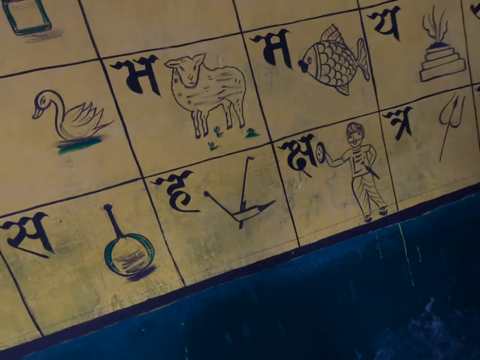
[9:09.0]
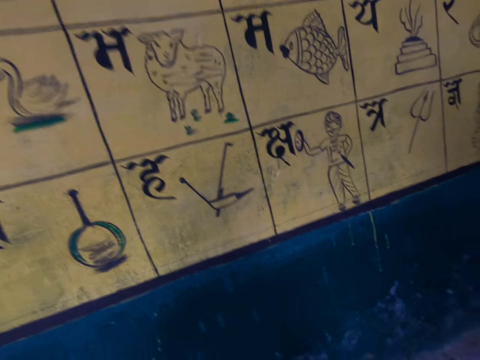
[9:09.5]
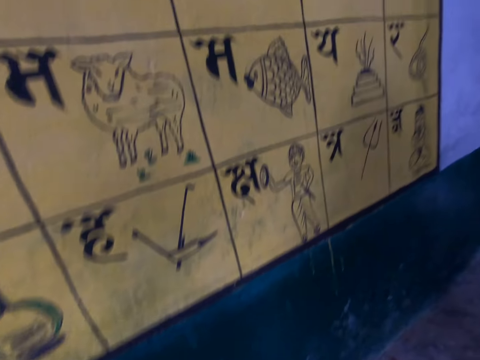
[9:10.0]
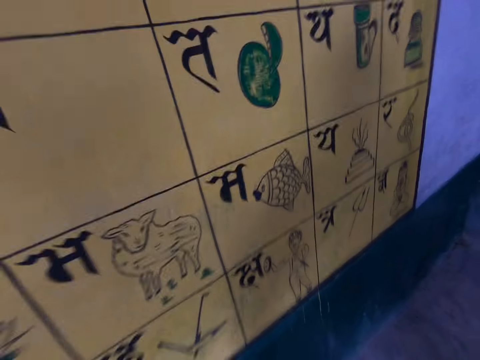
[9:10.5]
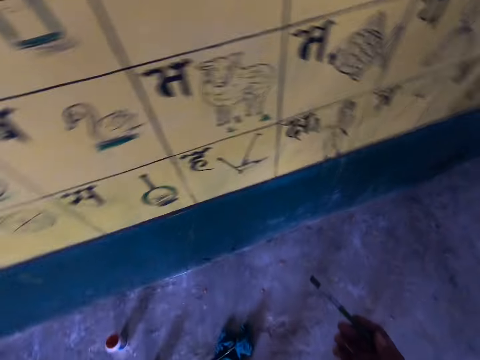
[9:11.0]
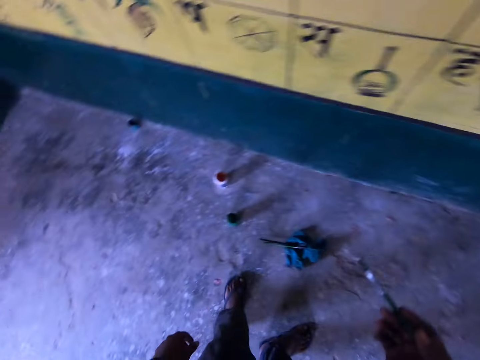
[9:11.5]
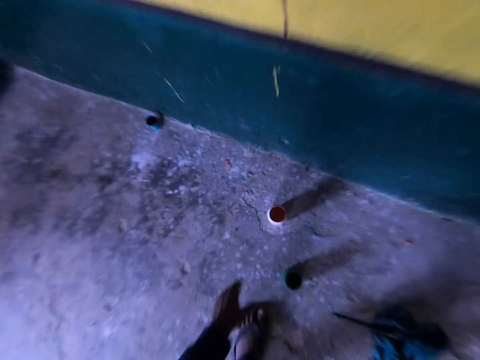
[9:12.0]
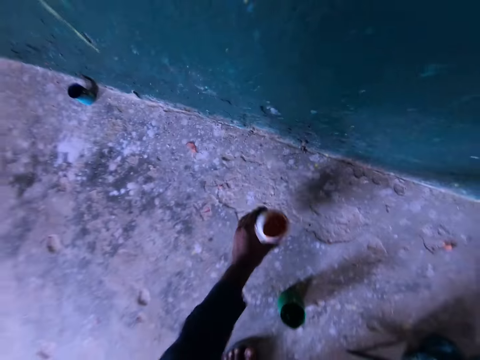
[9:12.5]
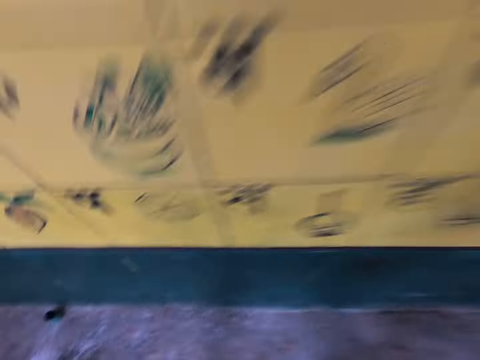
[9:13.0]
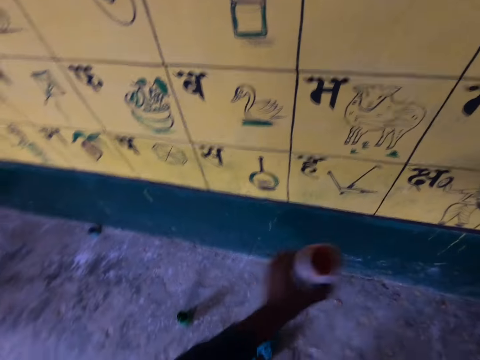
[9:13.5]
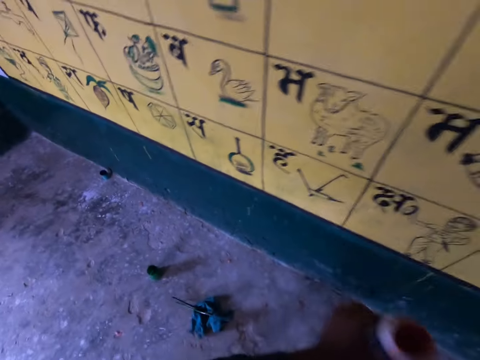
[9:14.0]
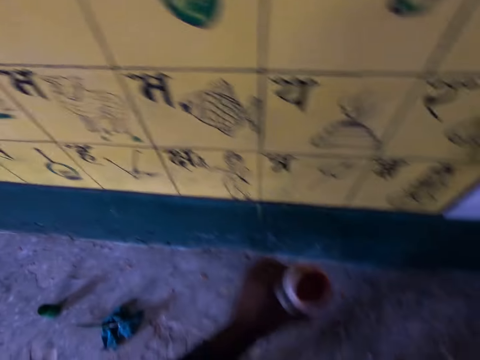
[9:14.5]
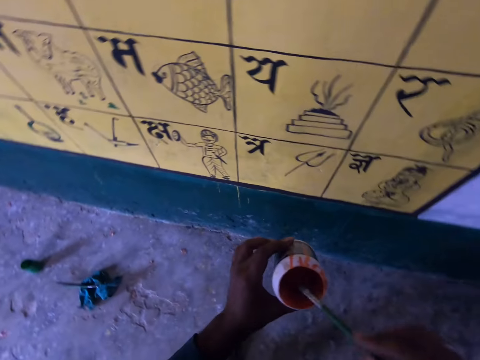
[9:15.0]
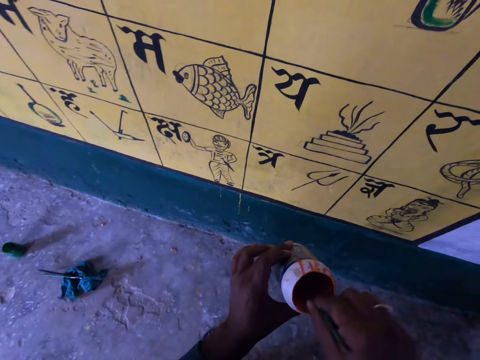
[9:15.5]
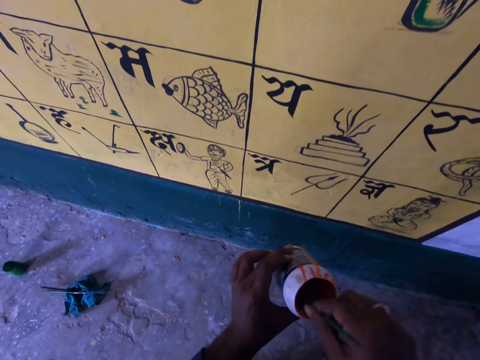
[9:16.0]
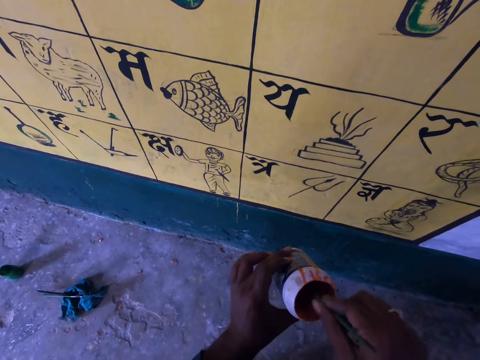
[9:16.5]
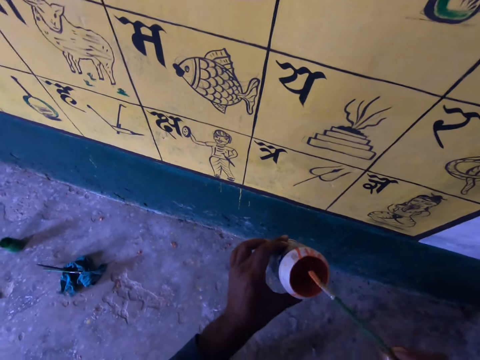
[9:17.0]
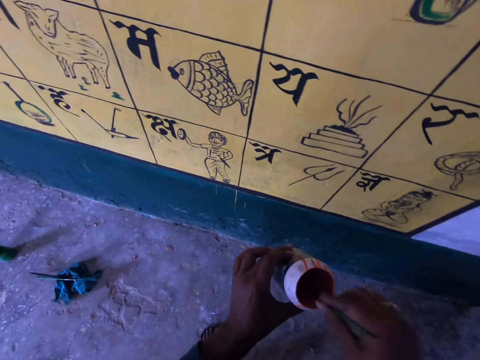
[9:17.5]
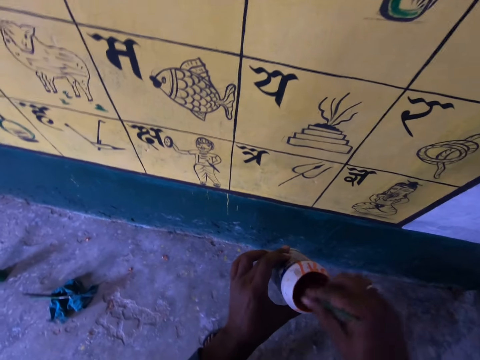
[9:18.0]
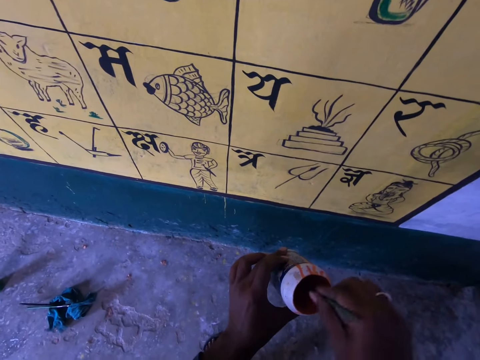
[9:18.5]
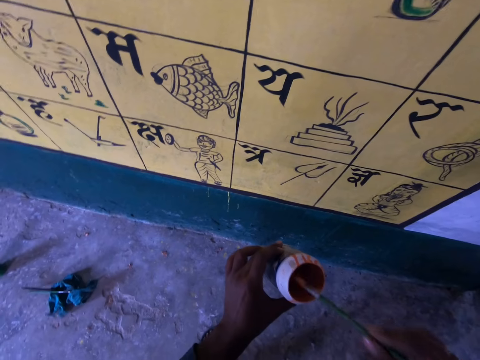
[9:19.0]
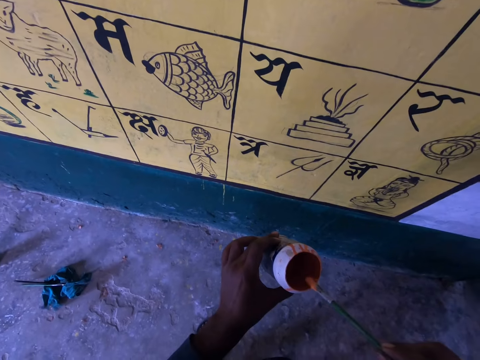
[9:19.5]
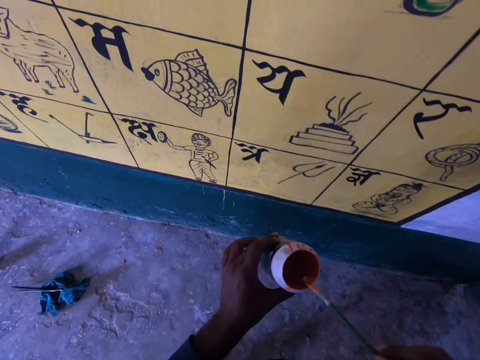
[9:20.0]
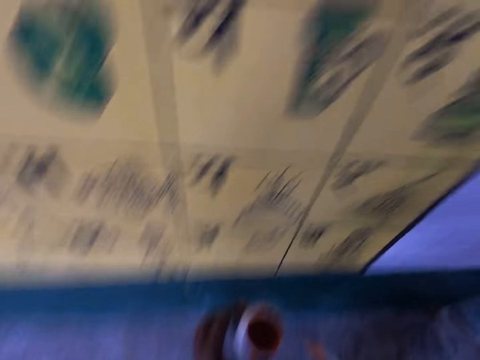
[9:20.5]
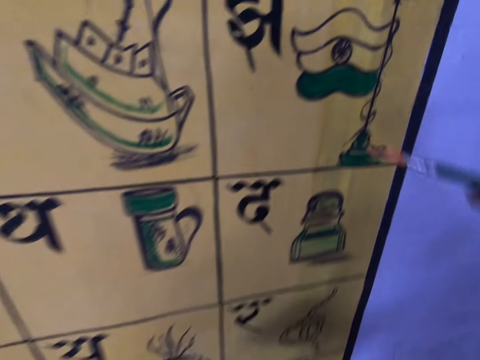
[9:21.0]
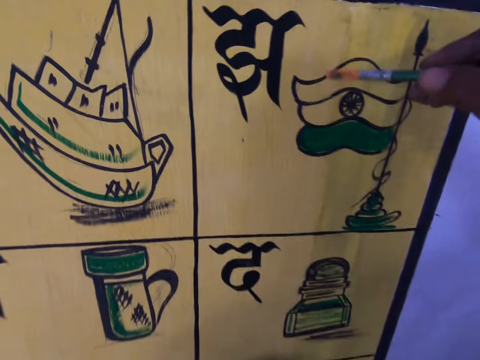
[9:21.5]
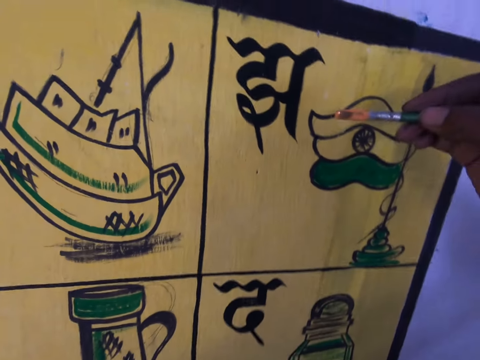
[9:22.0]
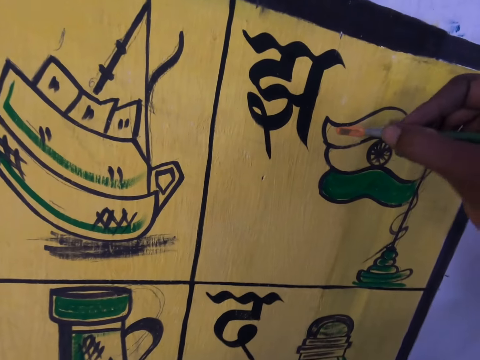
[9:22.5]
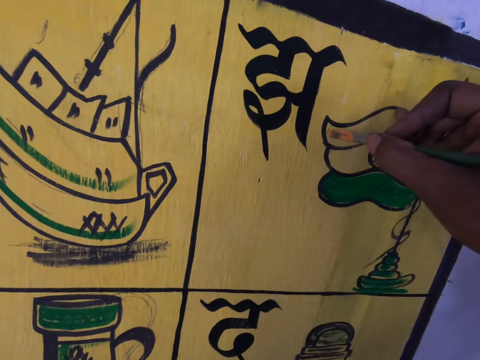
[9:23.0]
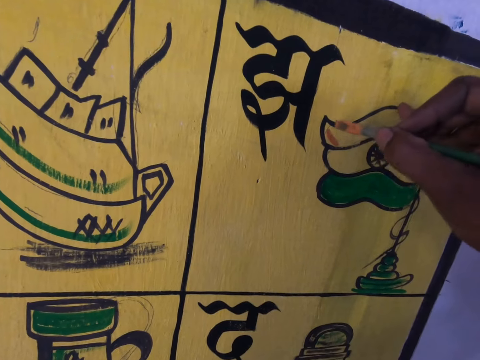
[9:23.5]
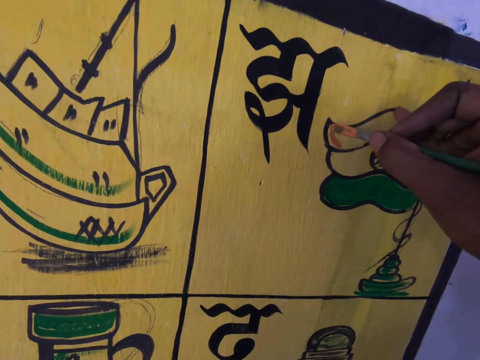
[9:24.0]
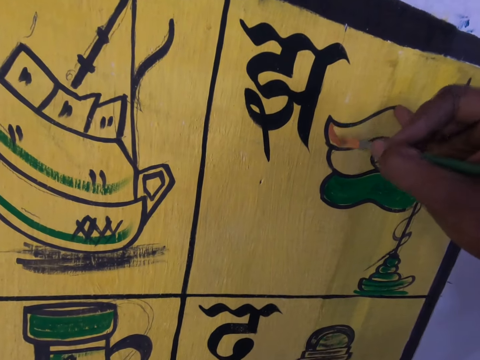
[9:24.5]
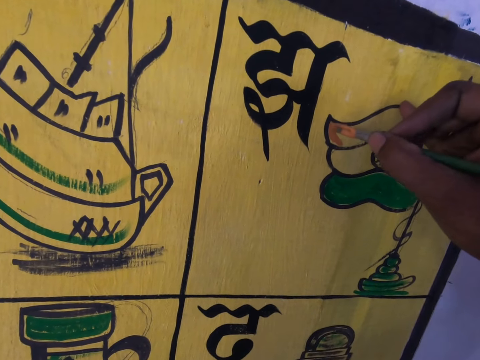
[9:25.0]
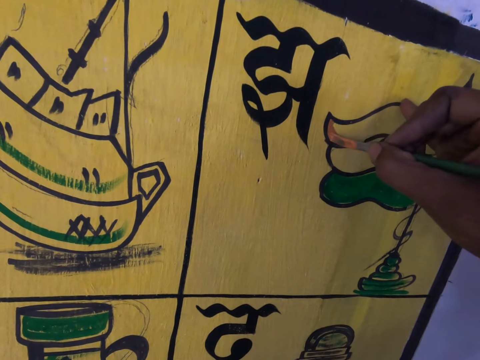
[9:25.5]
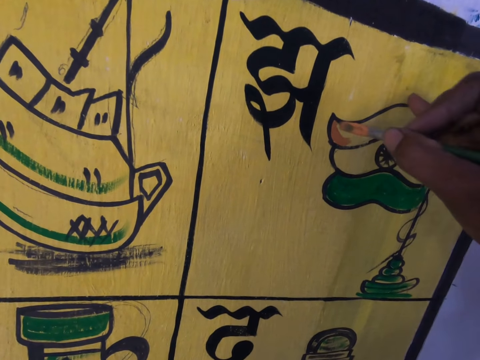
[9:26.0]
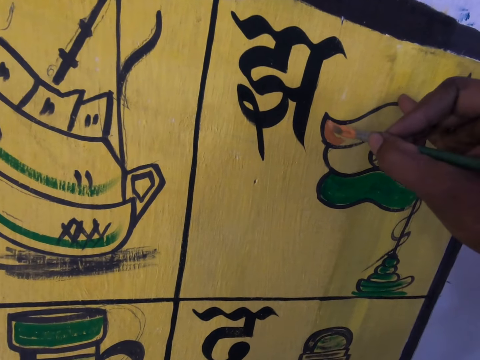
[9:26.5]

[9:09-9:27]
The camera wearer picks up an ink container. They shake the ink container. They move around the left hand holding the ink container. They dip the brush into the container containing ink. They paint the wall with the paintbrush.

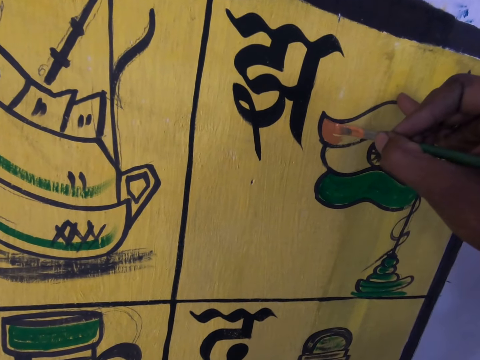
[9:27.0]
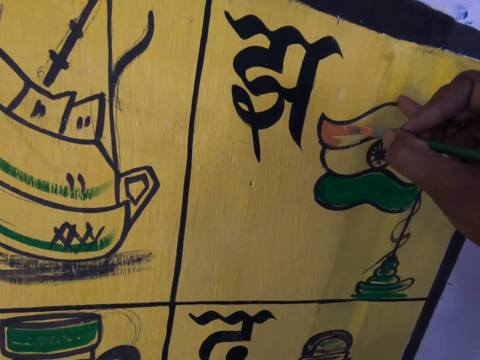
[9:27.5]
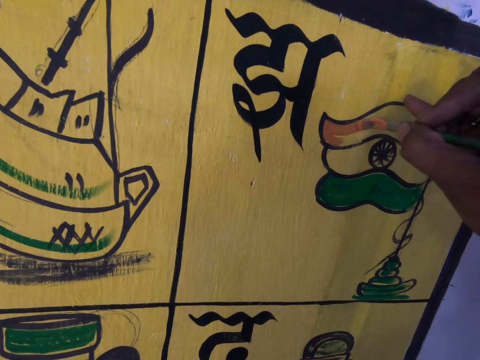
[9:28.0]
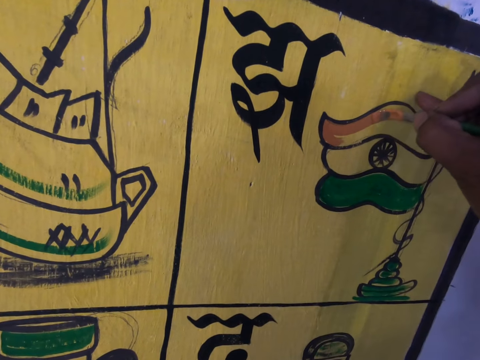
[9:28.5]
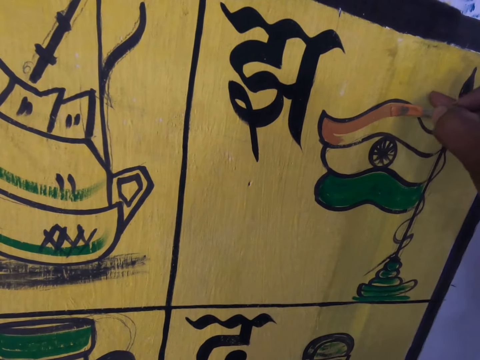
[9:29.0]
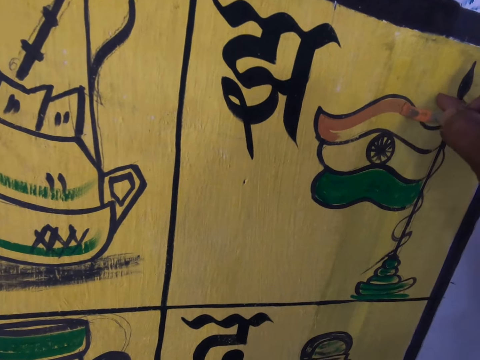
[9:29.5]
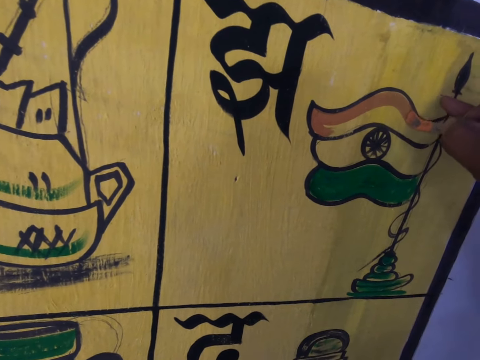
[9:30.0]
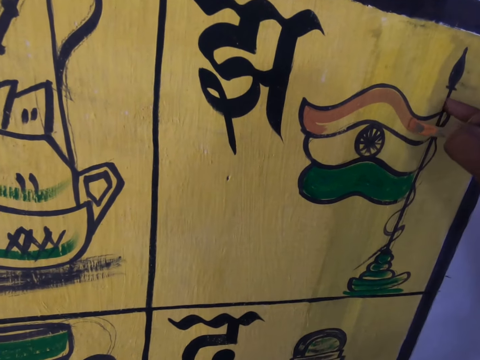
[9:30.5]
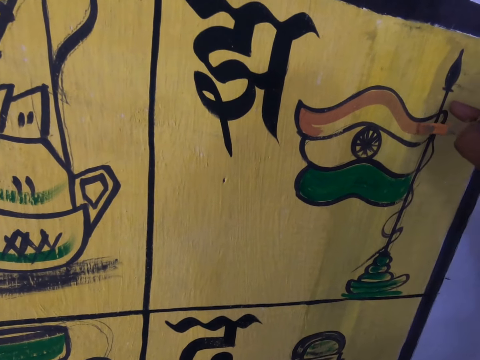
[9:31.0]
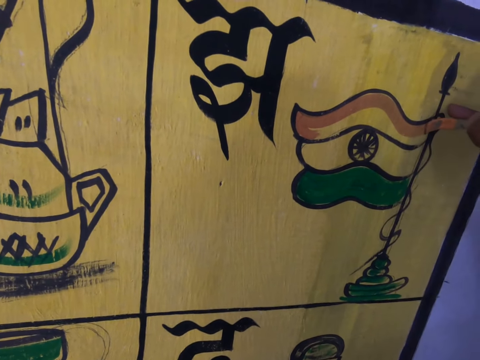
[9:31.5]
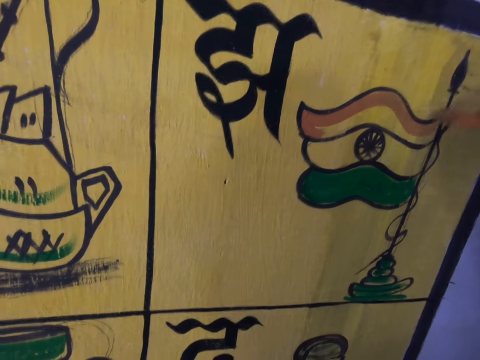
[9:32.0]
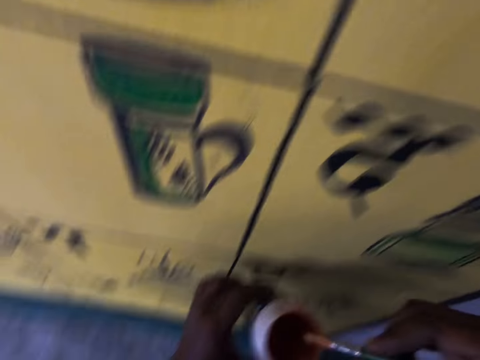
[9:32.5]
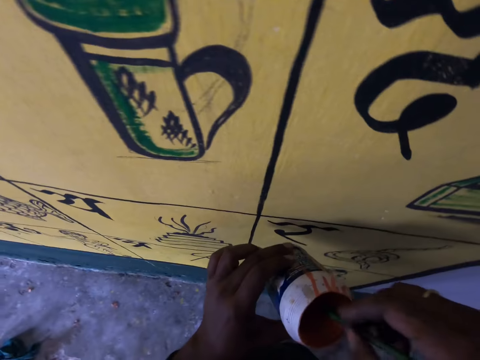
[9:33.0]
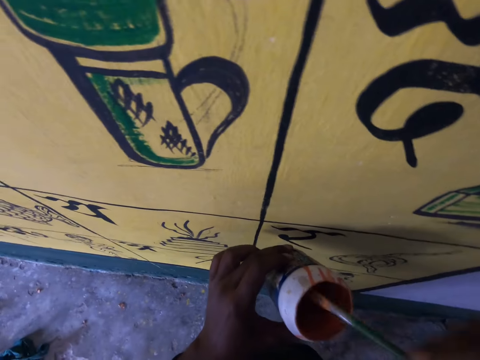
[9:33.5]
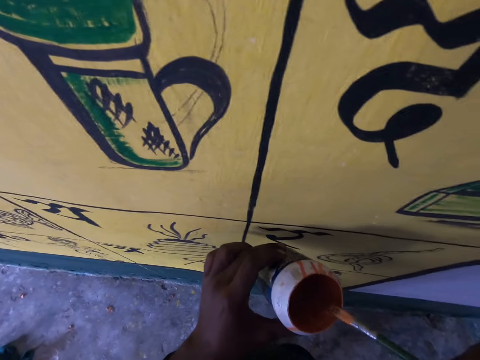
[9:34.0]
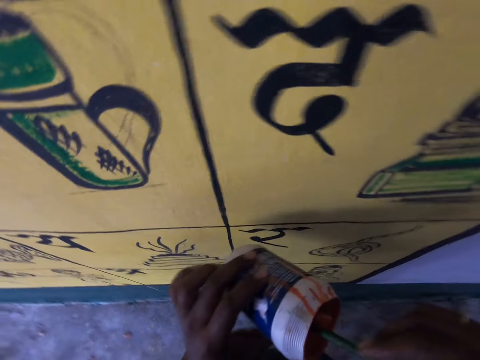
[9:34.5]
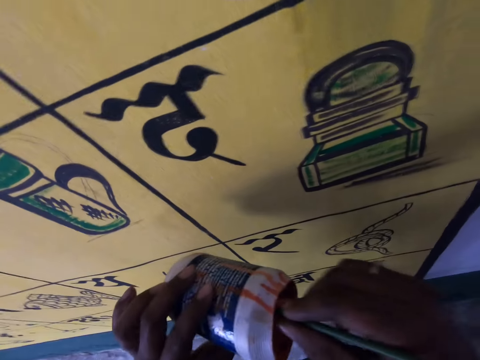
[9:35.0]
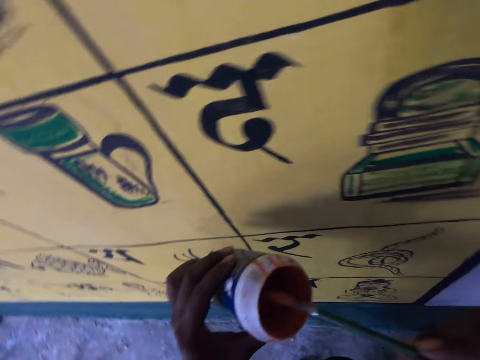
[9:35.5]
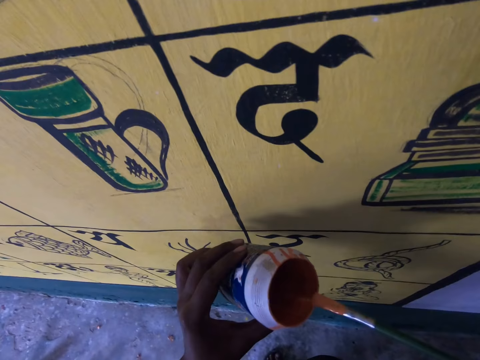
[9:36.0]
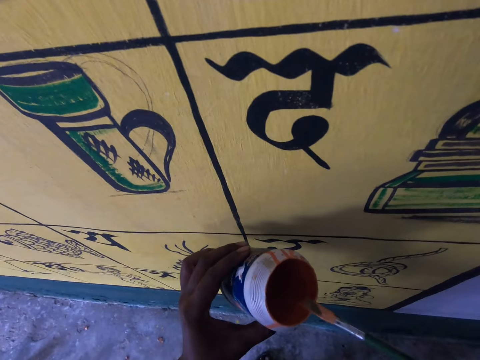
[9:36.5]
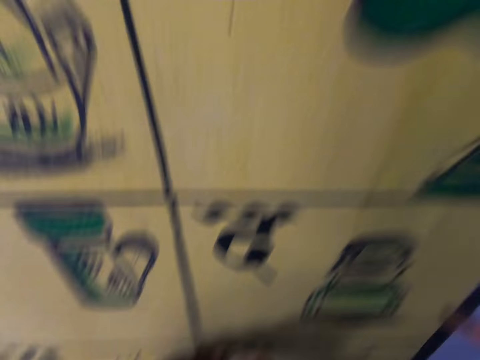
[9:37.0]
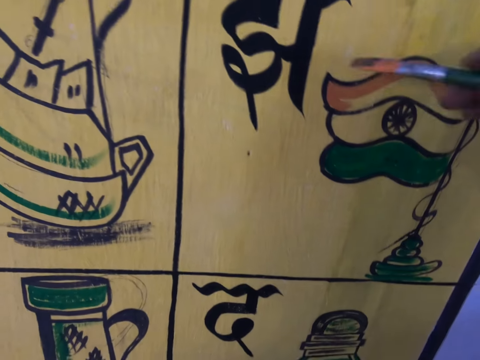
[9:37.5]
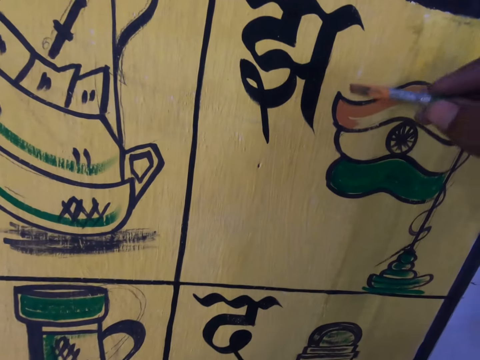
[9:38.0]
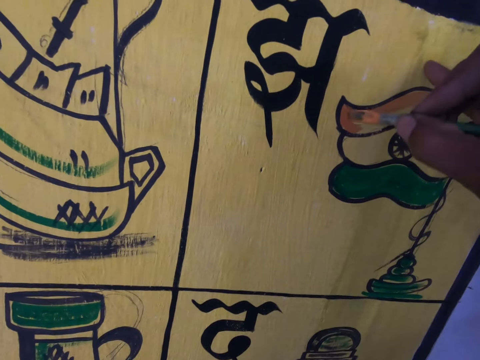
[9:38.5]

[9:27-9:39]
The camera wearer dips the paintbrush into the ink container. They tilt the ink container. They paint the wall with the paintbrush.
